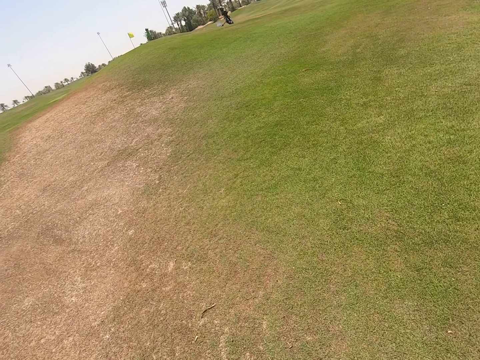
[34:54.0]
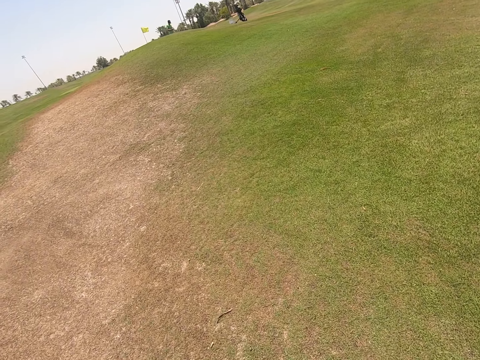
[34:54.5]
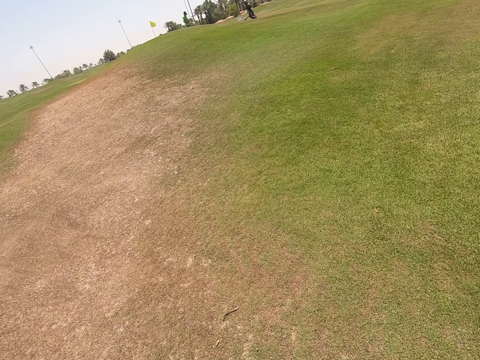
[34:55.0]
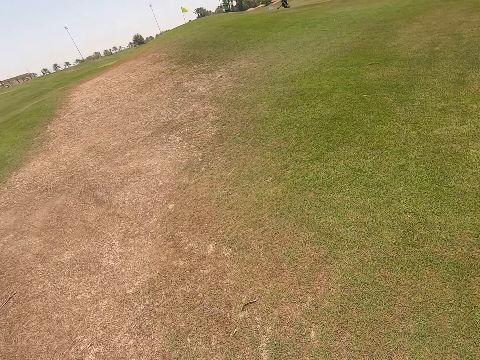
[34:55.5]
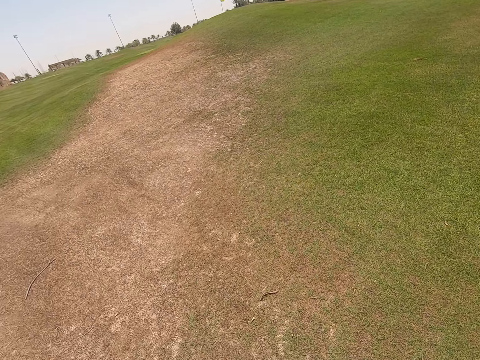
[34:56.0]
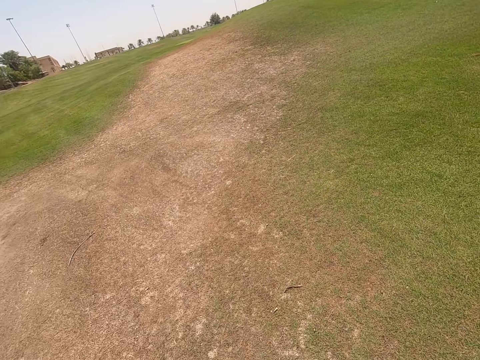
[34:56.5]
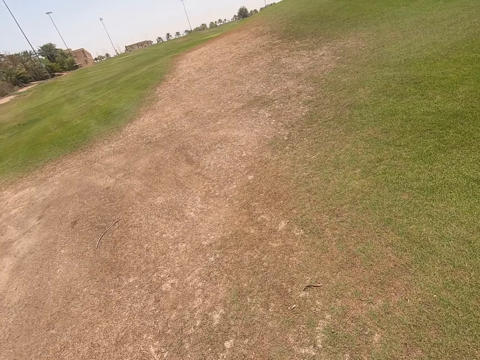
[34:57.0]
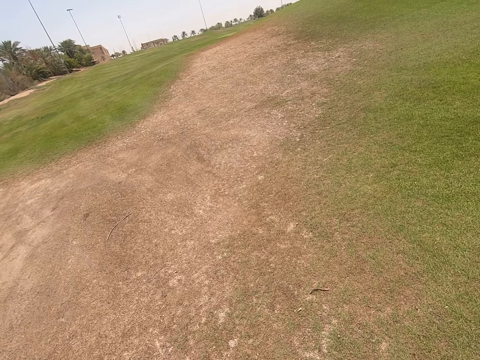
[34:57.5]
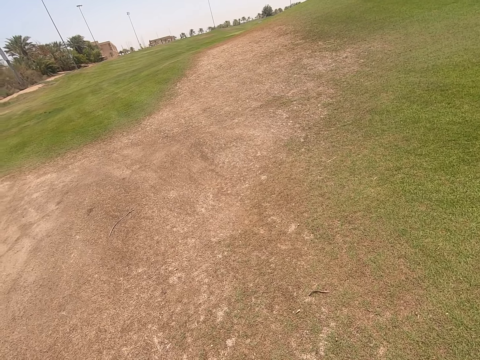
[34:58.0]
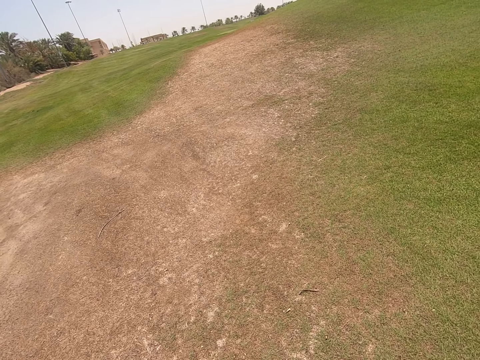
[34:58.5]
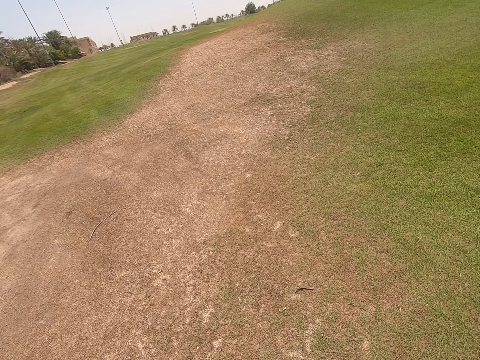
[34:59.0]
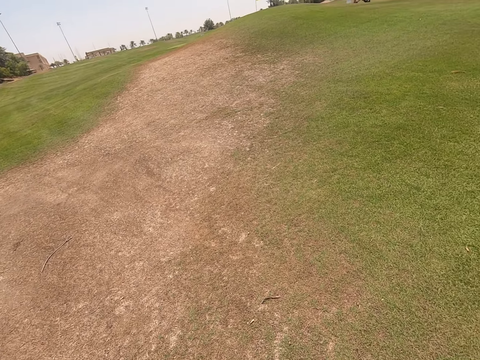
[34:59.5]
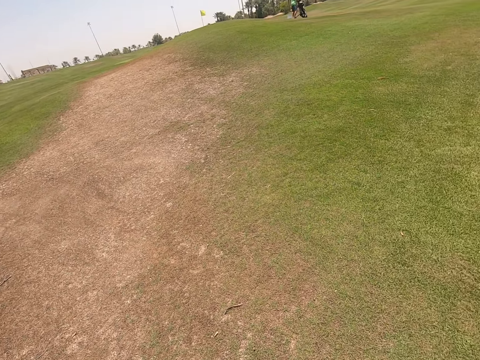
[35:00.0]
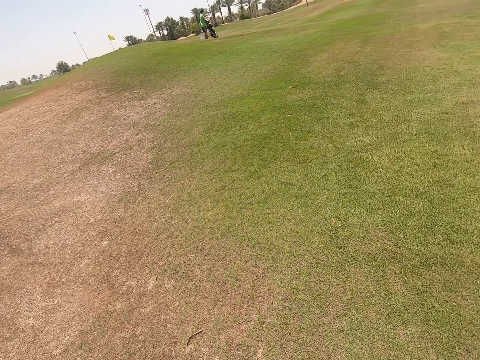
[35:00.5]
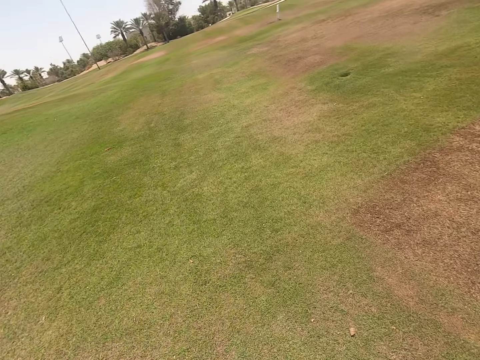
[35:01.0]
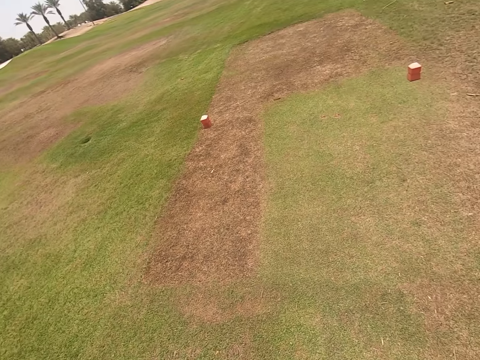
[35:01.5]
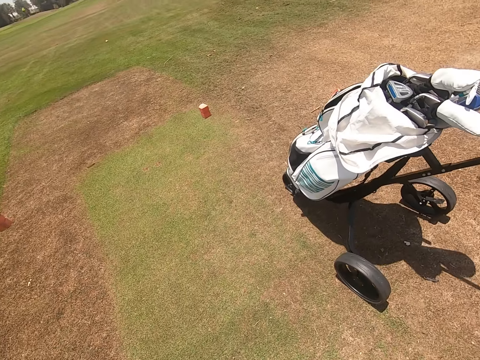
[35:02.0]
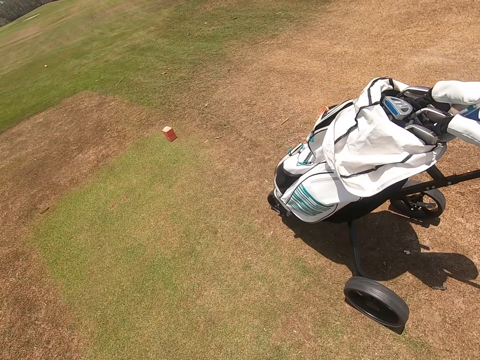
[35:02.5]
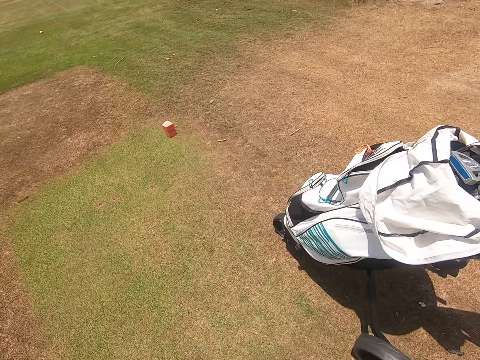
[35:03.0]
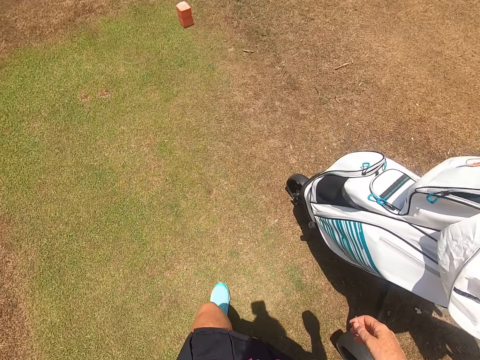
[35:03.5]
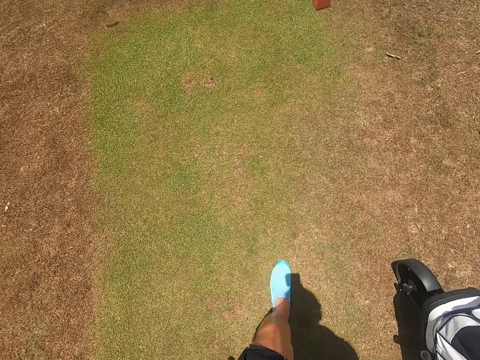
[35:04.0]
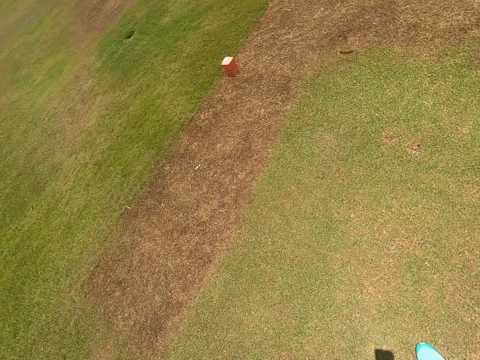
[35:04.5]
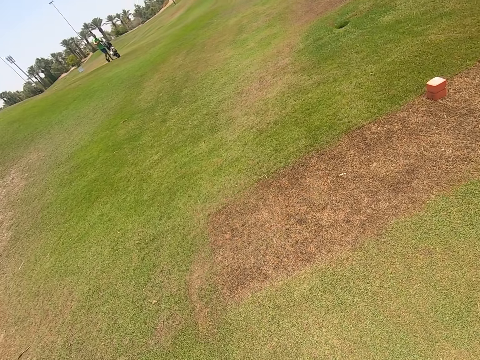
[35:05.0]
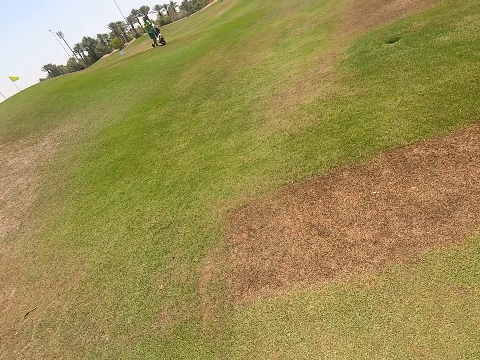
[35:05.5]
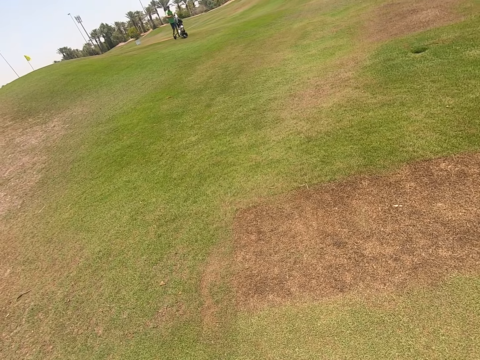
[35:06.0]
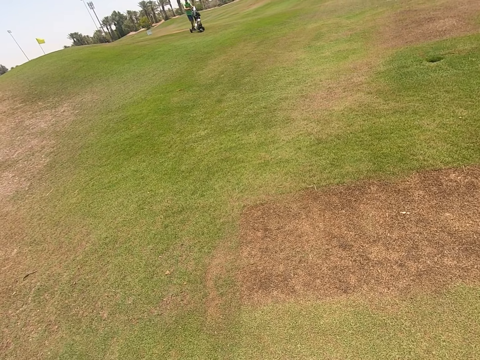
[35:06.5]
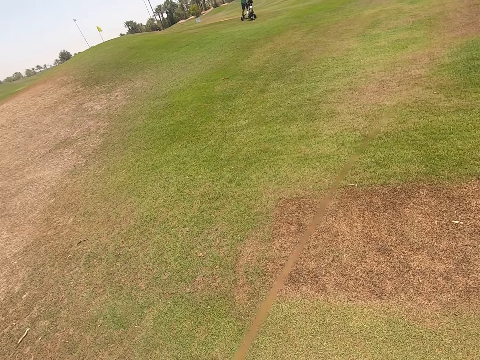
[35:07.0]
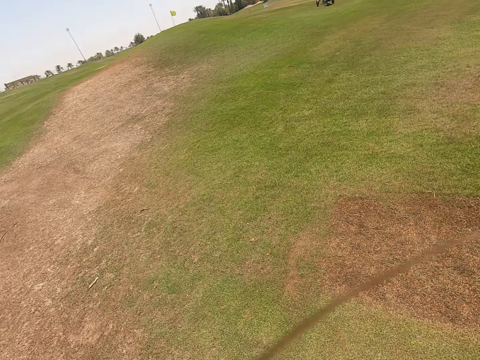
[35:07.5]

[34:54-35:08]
The camera wearer walks on the golf field.

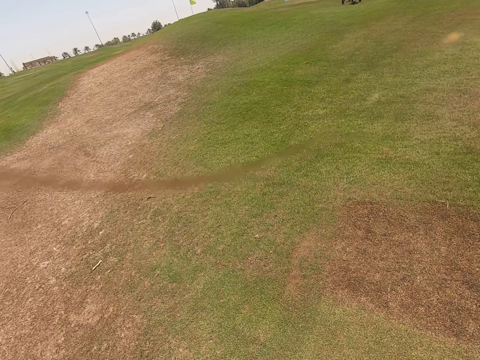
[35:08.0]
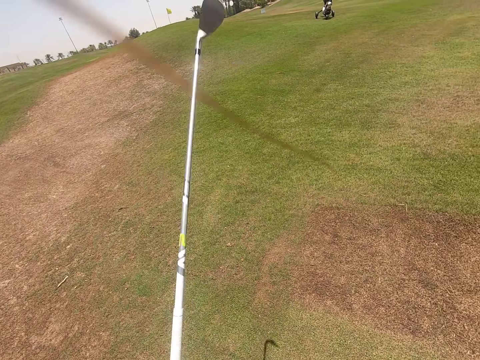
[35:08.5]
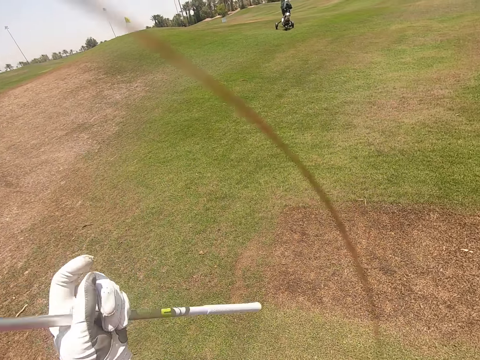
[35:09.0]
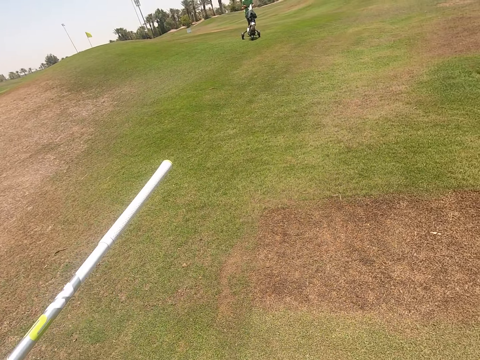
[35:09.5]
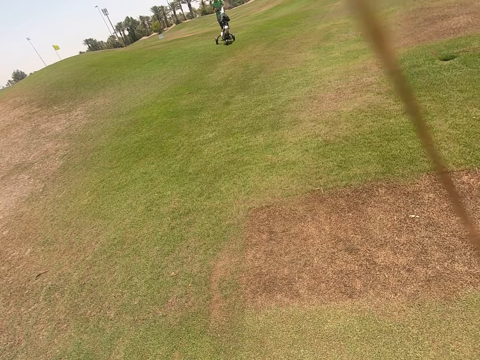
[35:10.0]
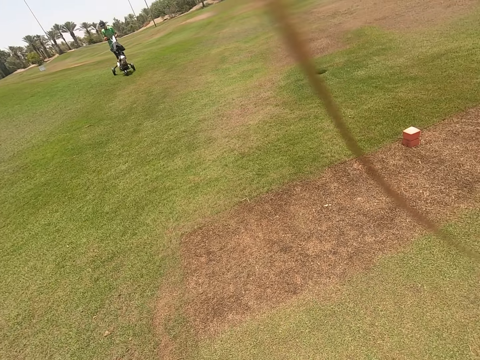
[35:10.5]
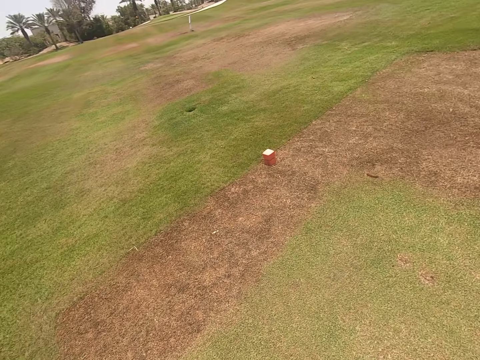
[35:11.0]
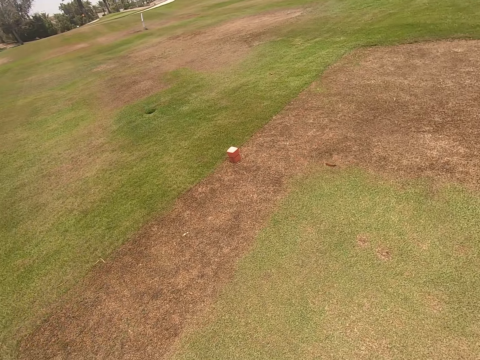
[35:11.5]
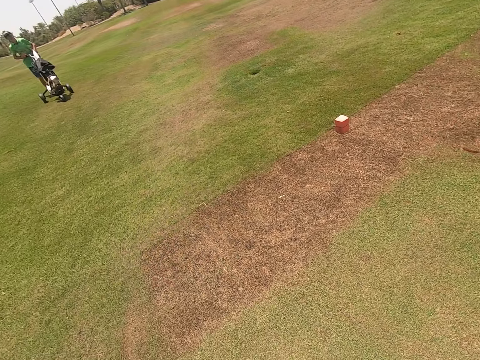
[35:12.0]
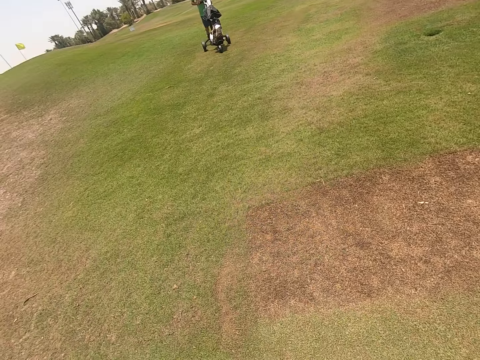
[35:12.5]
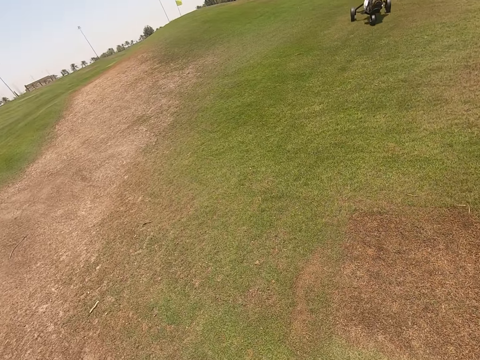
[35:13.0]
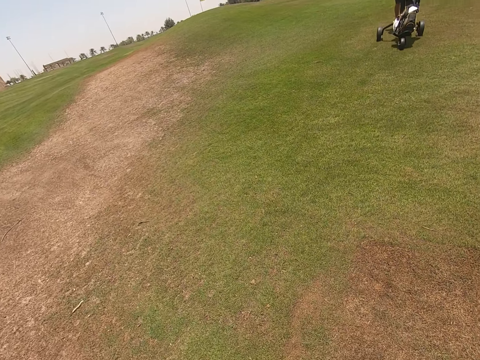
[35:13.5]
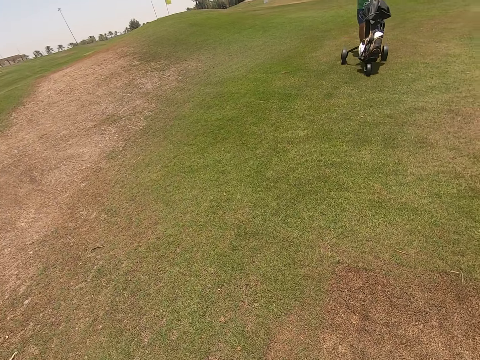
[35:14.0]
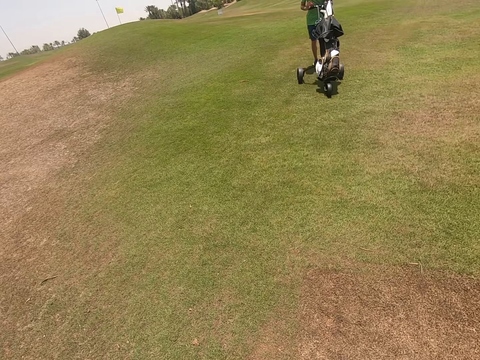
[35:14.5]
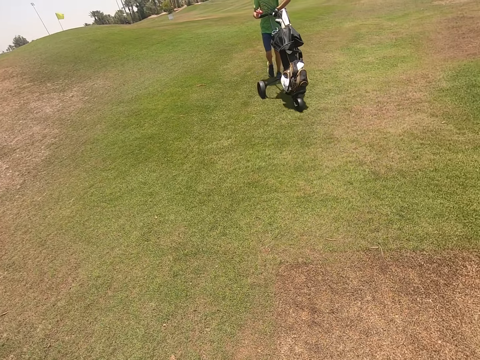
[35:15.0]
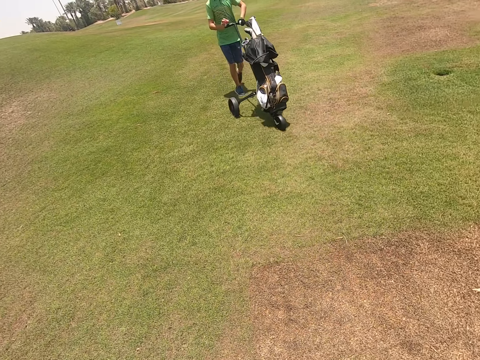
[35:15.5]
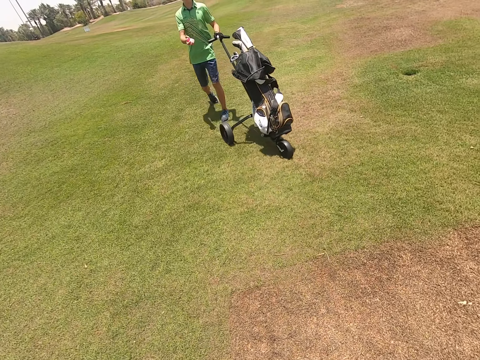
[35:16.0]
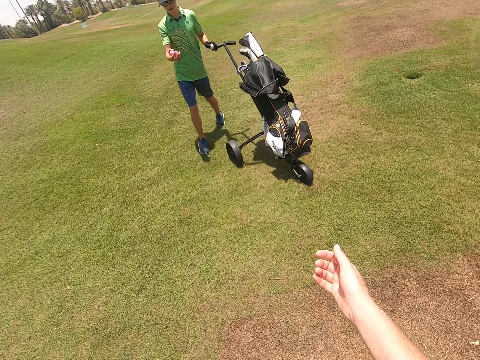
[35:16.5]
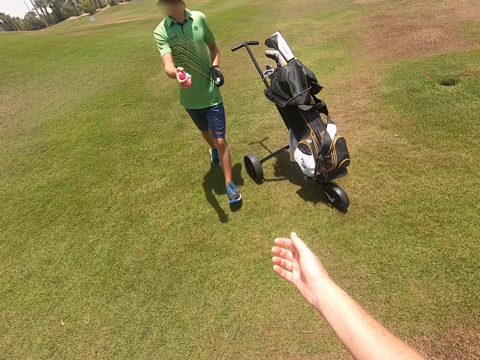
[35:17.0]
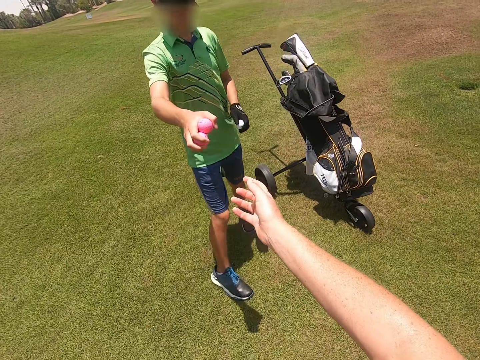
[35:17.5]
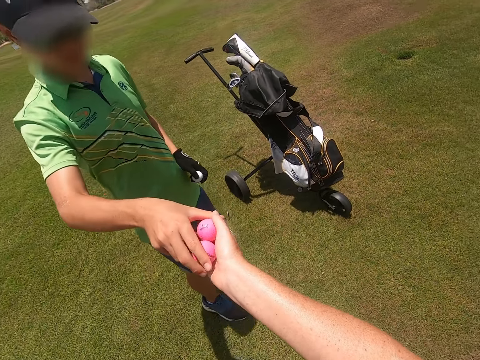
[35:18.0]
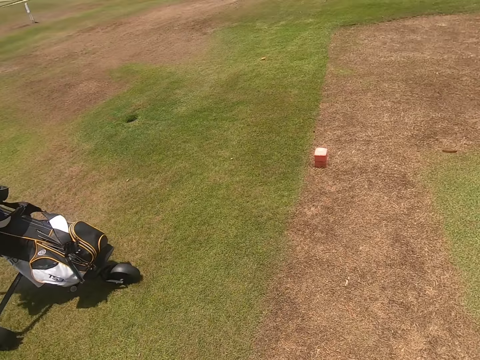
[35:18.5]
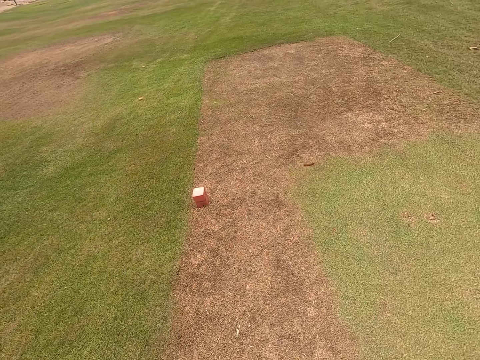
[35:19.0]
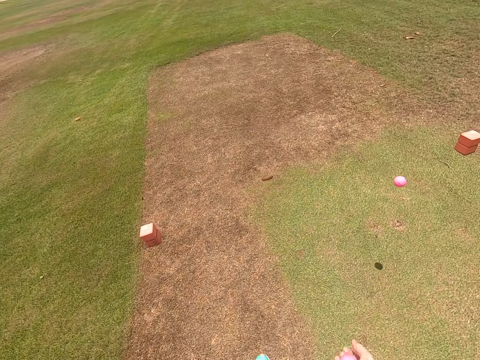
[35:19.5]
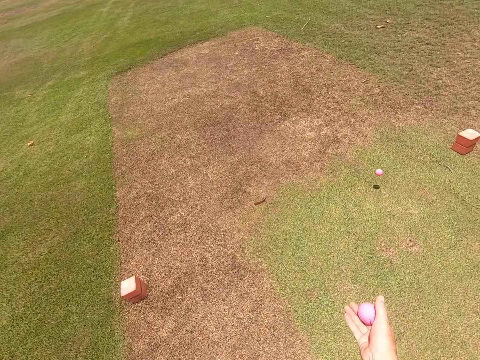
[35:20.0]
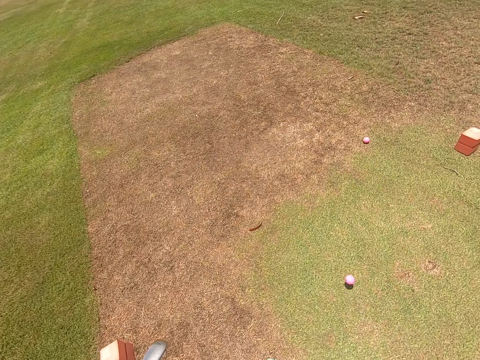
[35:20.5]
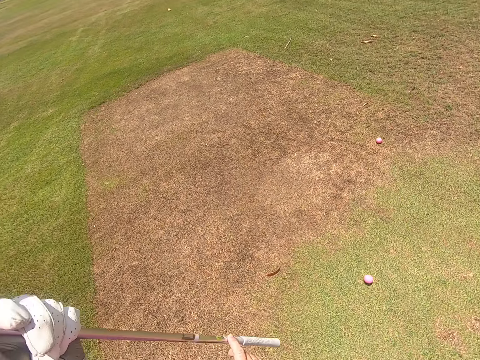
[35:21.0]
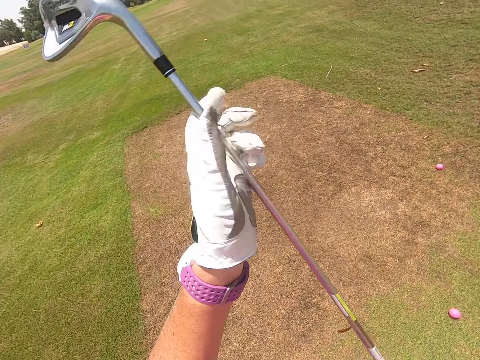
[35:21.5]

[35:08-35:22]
The camera wearer raises the golf cart. A person moves a golf trolley. The camera wearer takes the golf from the person. They throw the golf on the field.
